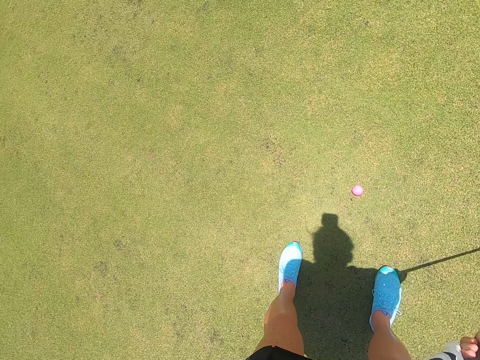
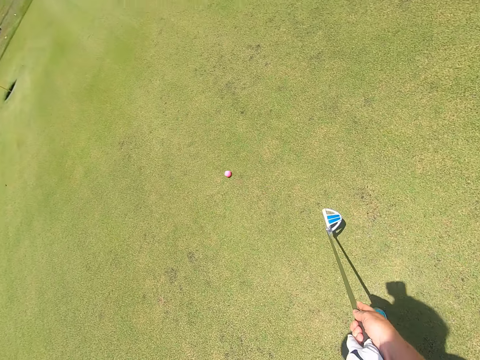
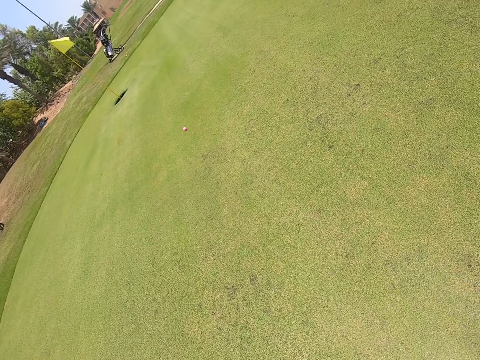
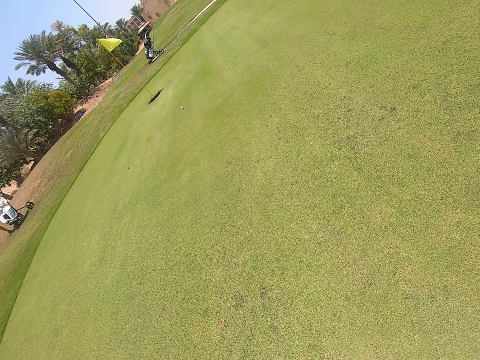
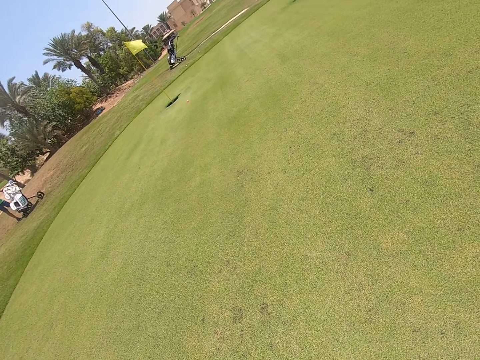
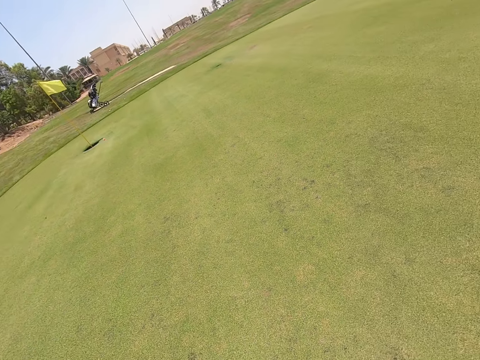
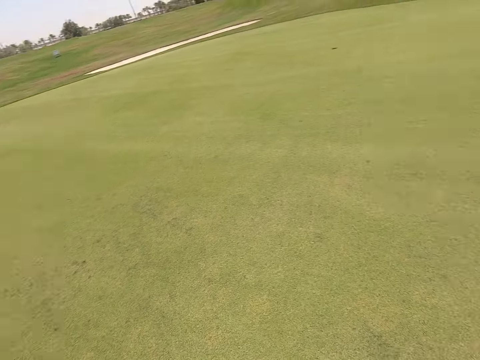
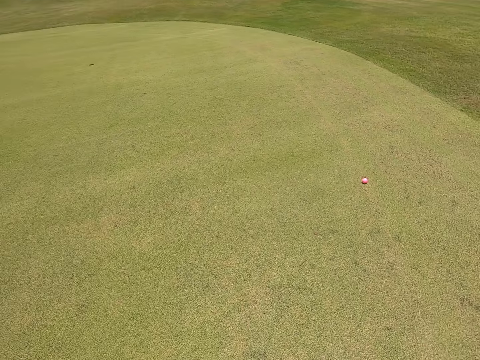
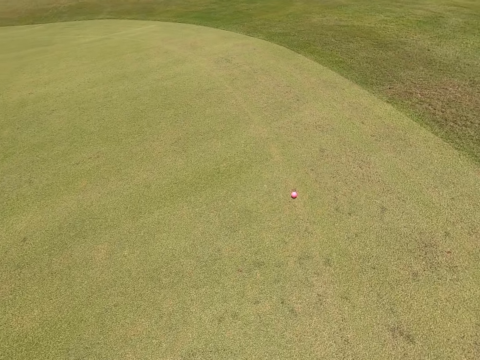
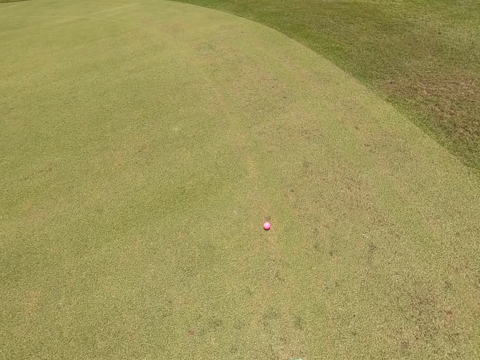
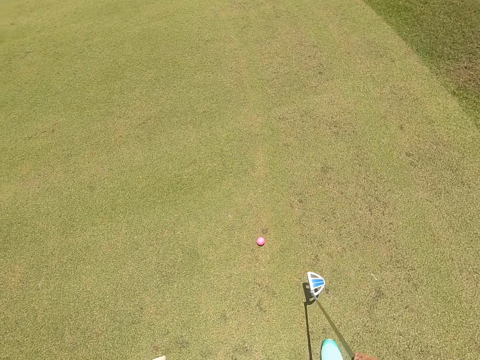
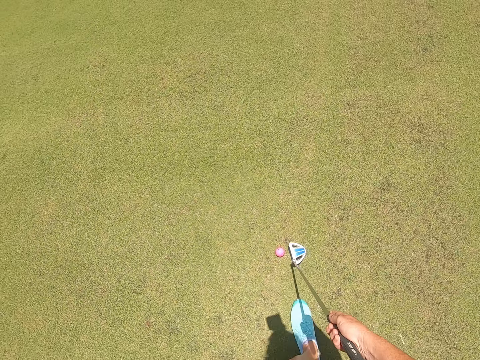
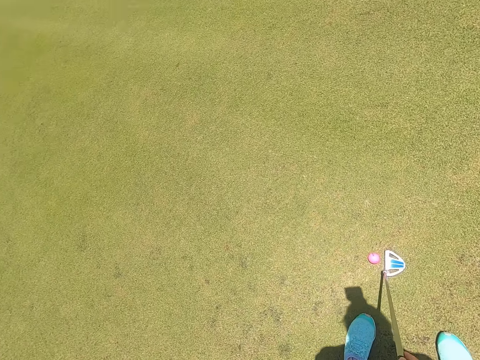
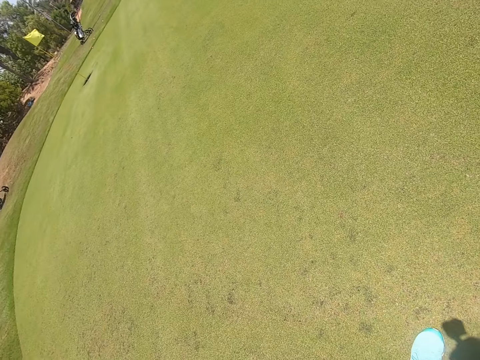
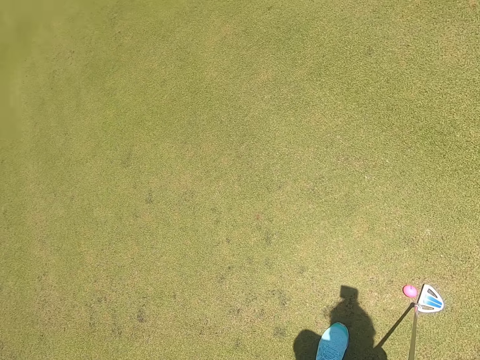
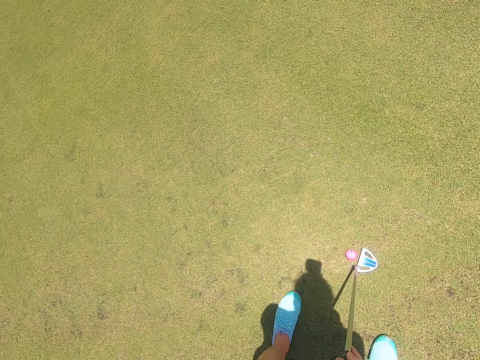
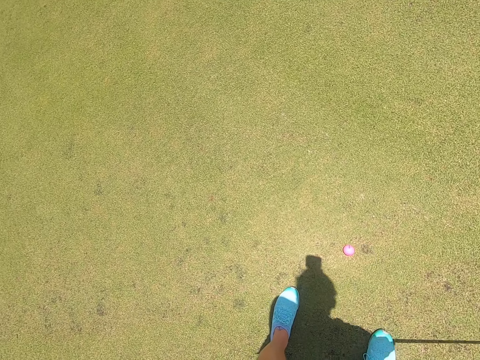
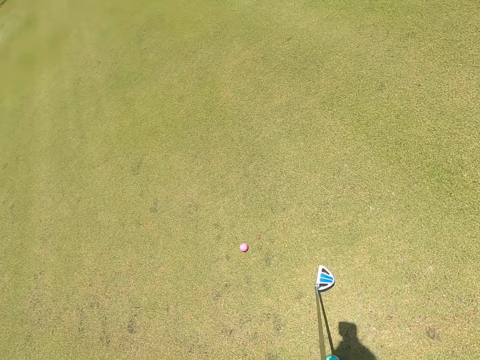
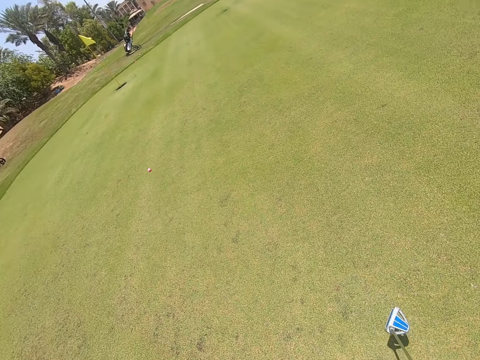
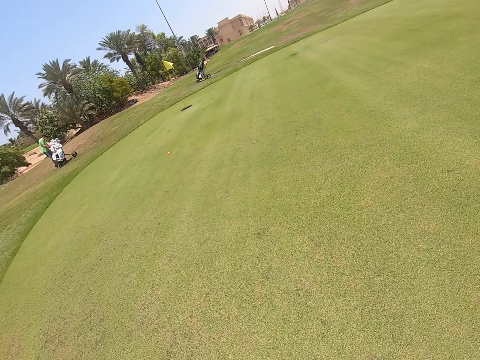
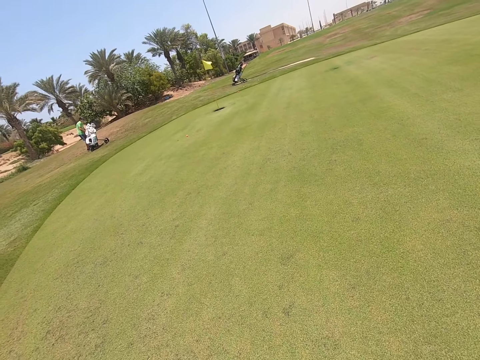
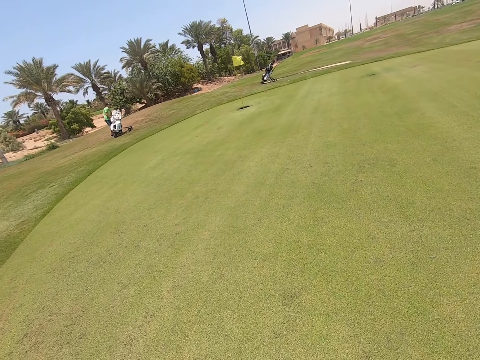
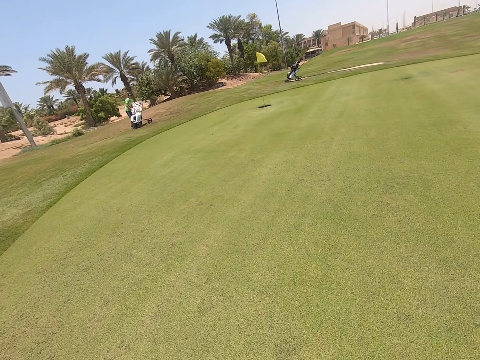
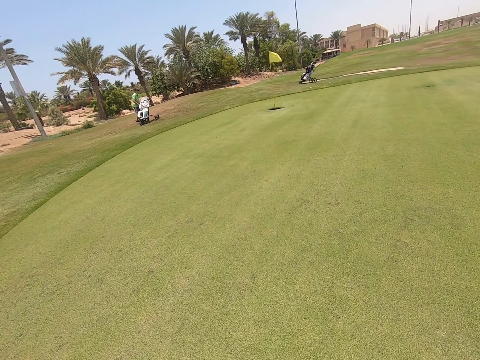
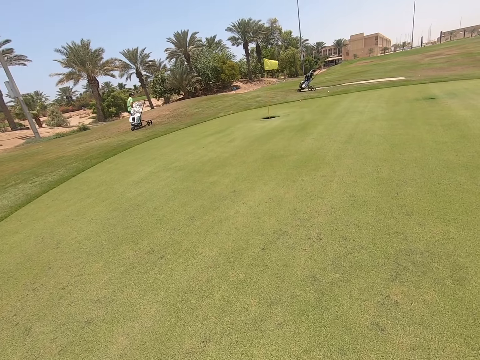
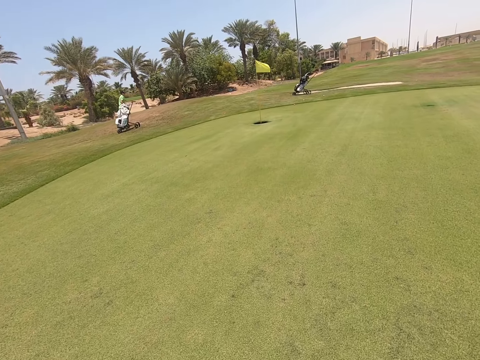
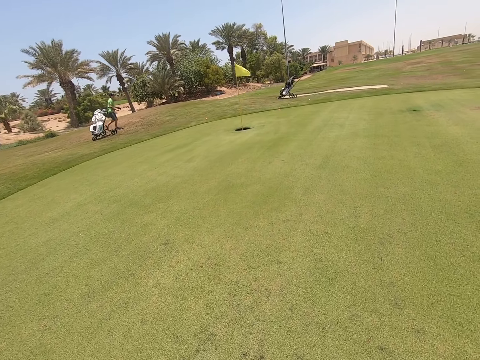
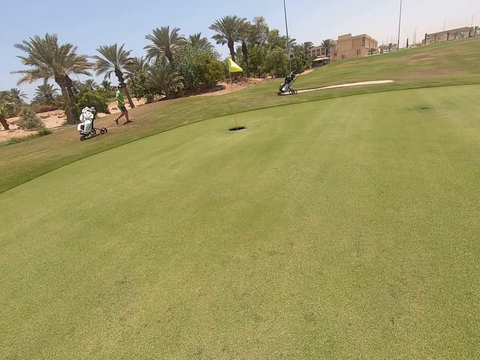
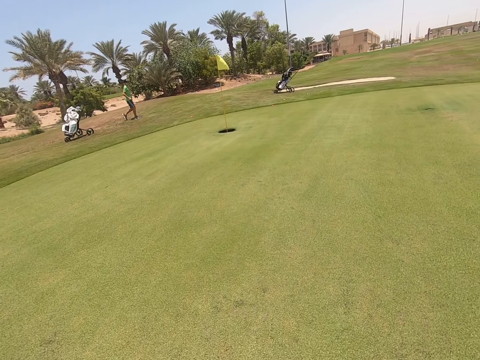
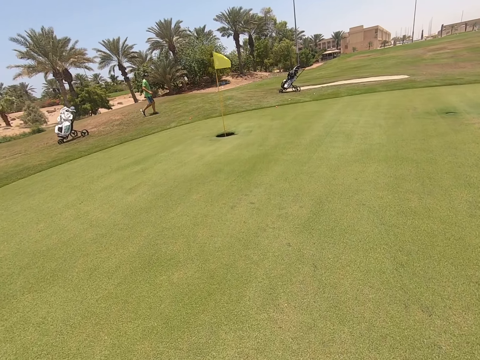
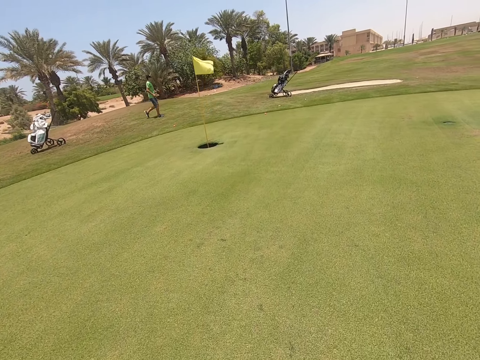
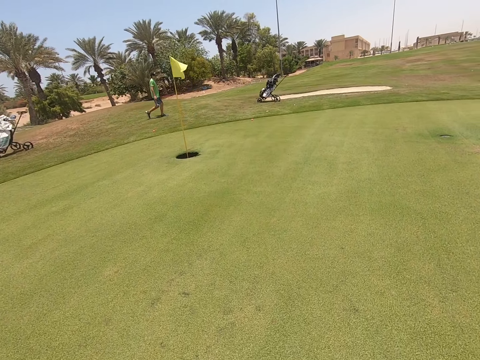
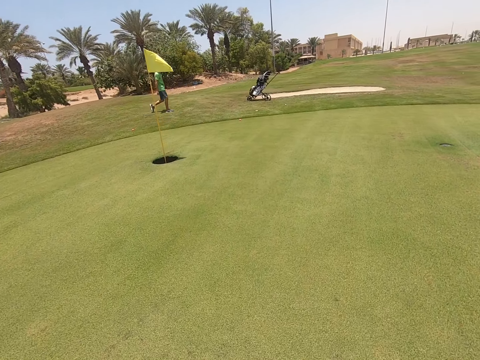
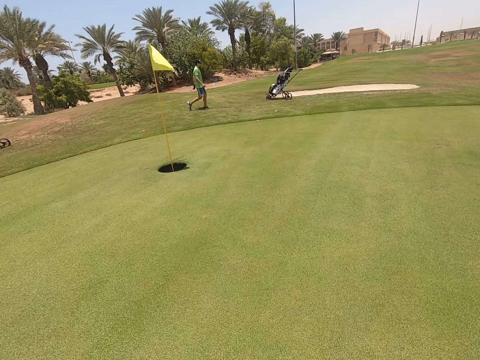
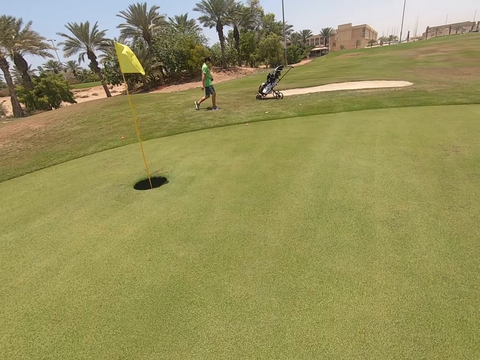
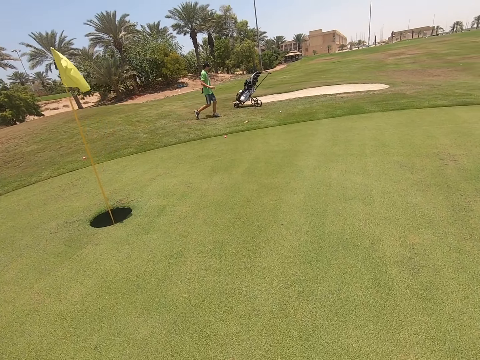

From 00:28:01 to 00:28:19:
The camera wearer shoots the golf ball. They walk on the golf park. They stand. They shoot the golf ball. A person touches the golf bag. The person walks on the golf park. The camera wearer walks on the golf park.

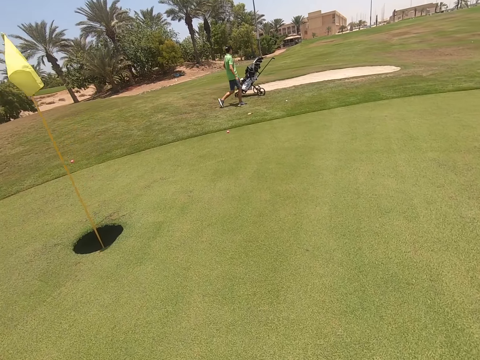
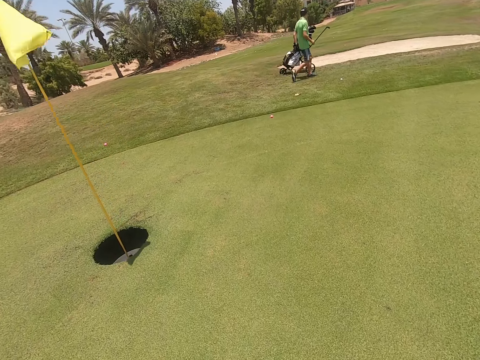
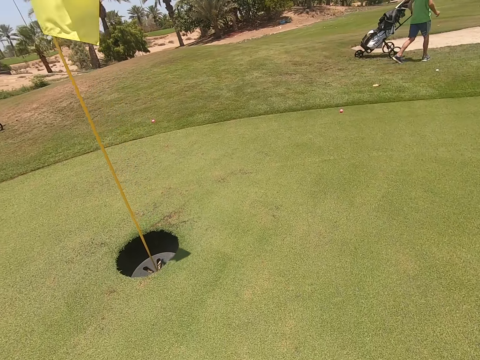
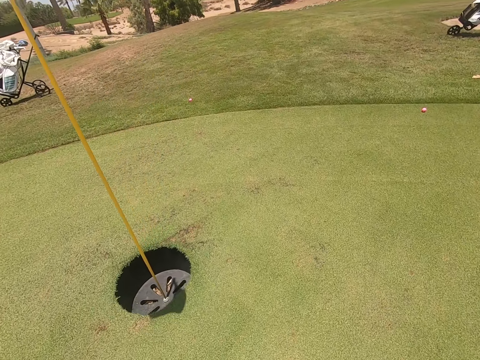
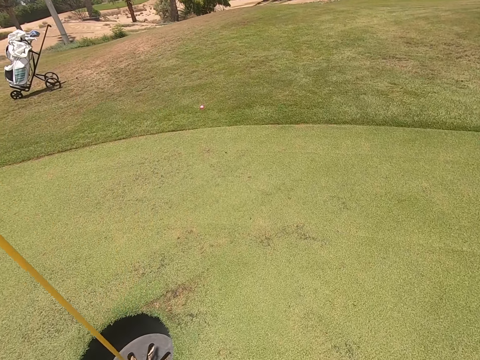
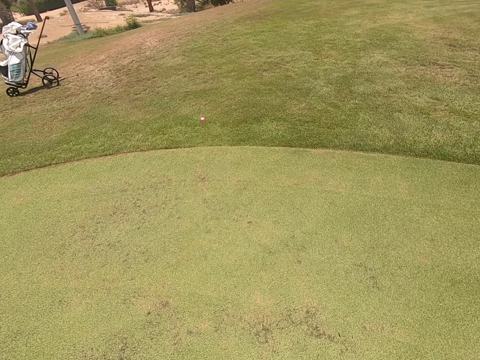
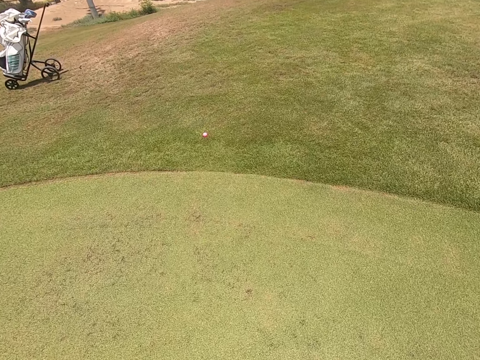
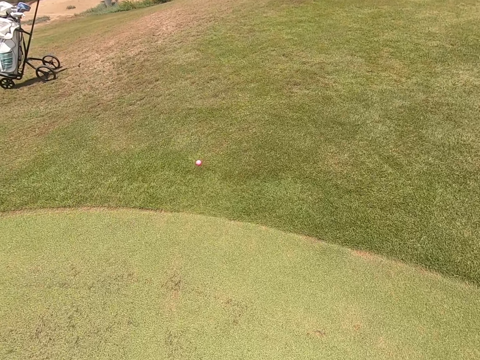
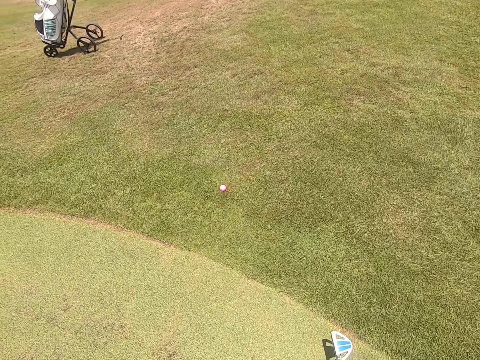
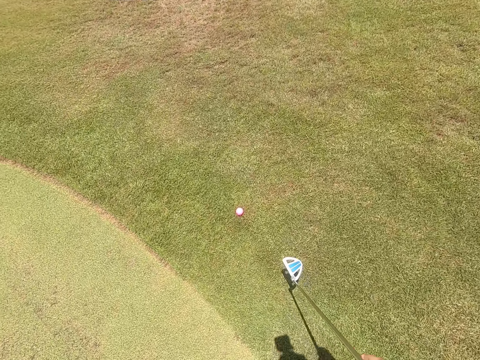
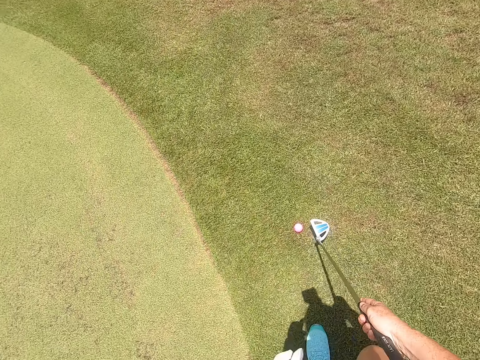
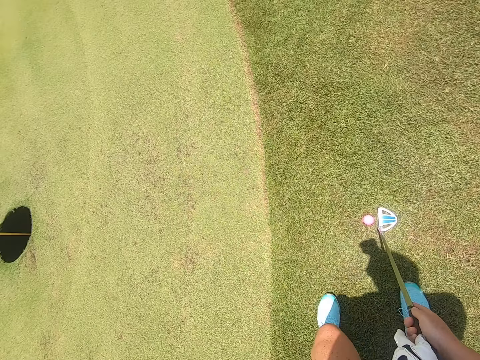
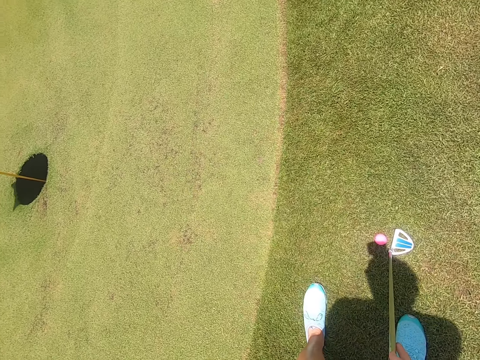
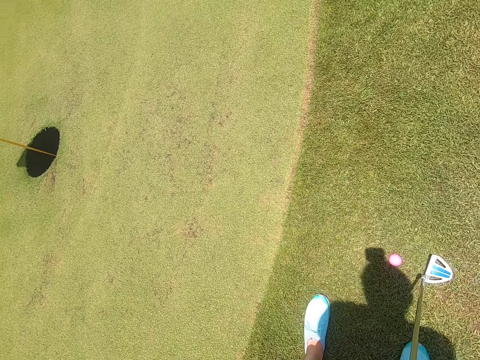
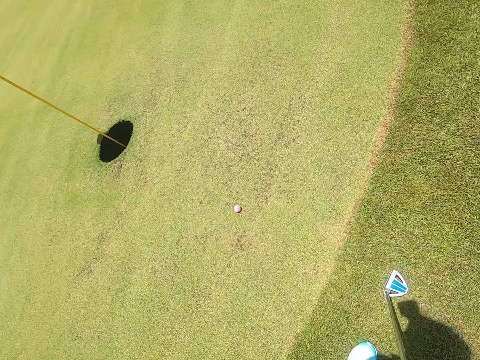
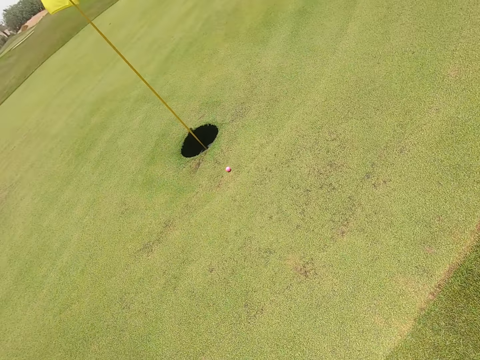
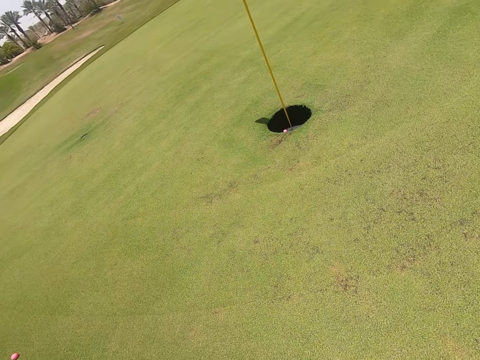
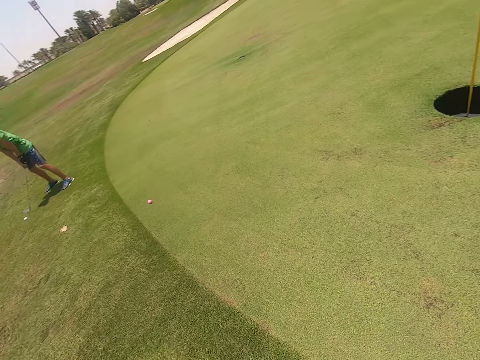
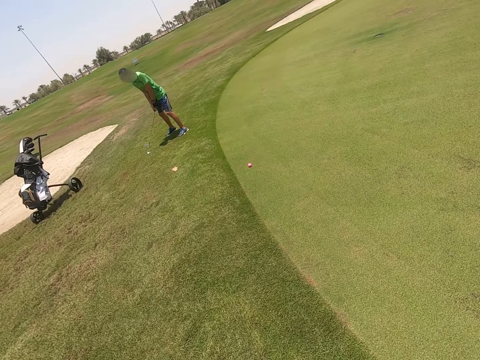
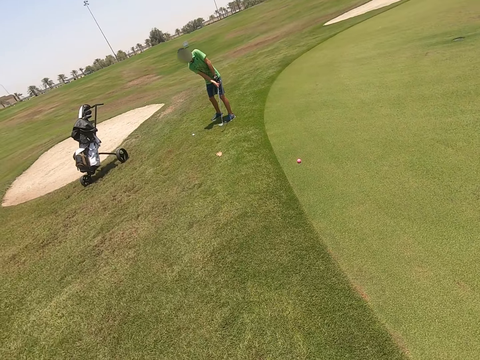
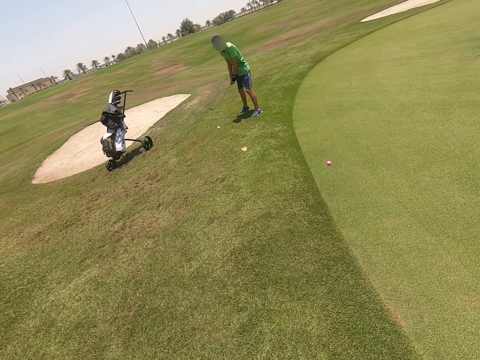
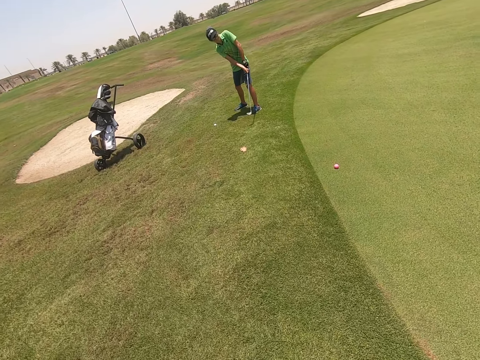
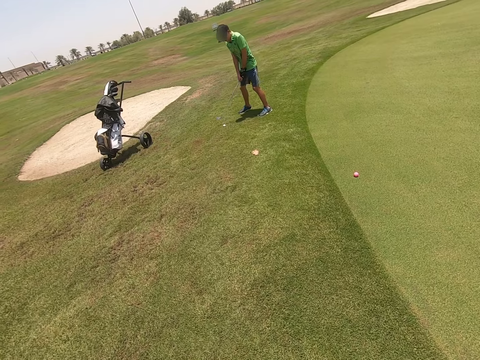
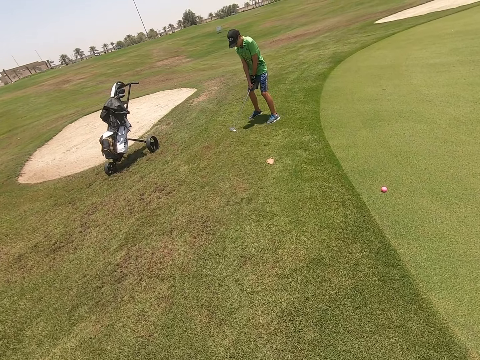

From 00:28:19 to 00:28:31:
The camera wearer stands. They shoot the golf ball. A person swings the golf club.
